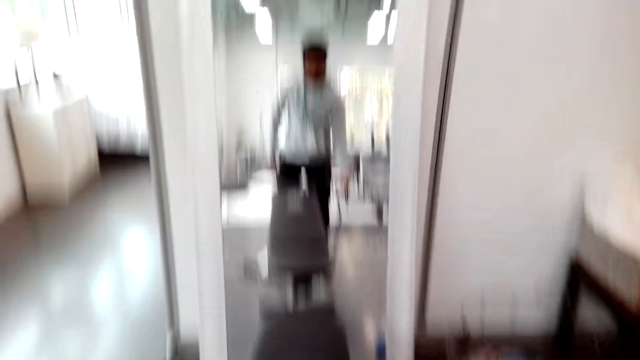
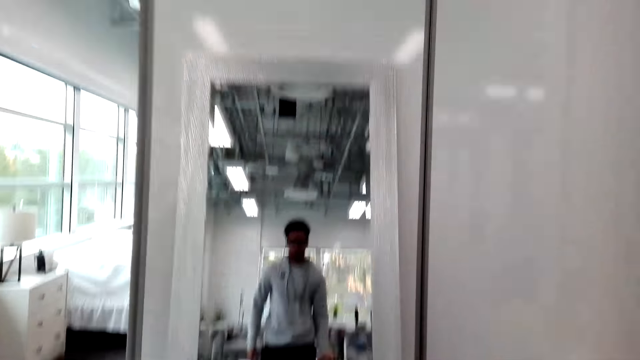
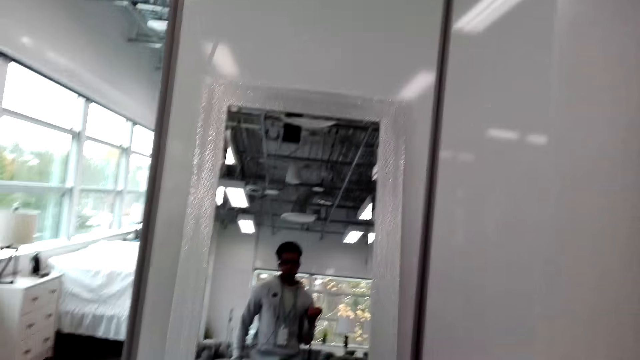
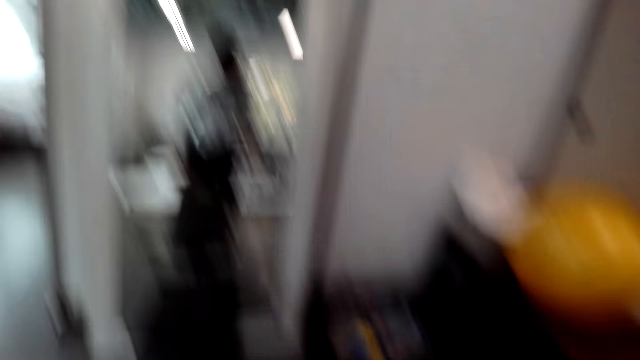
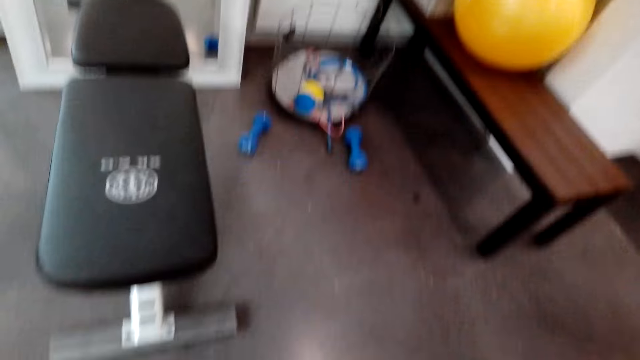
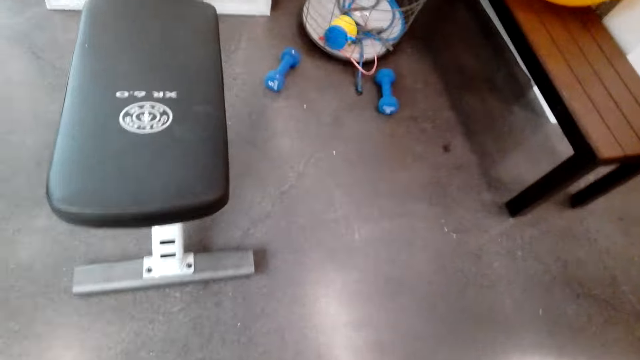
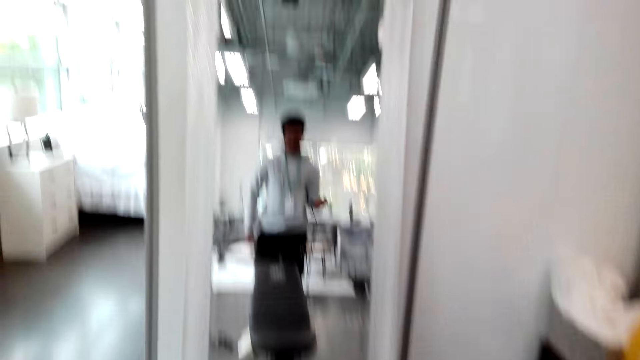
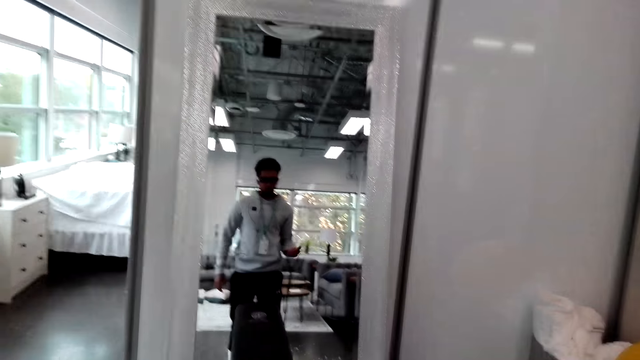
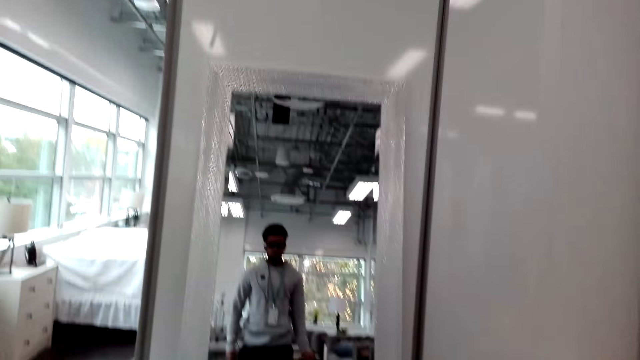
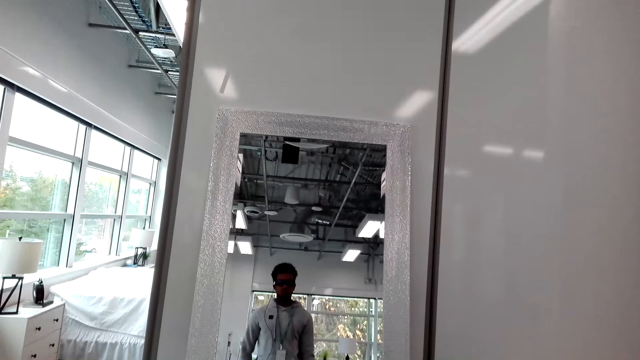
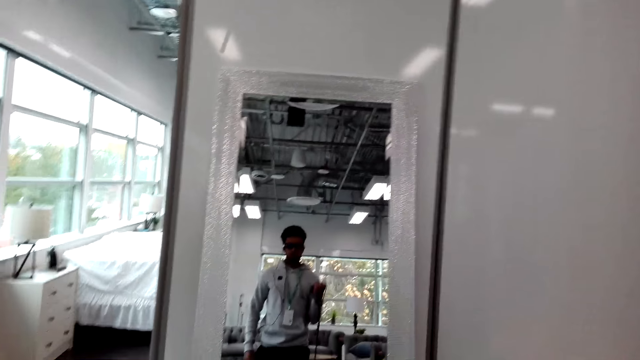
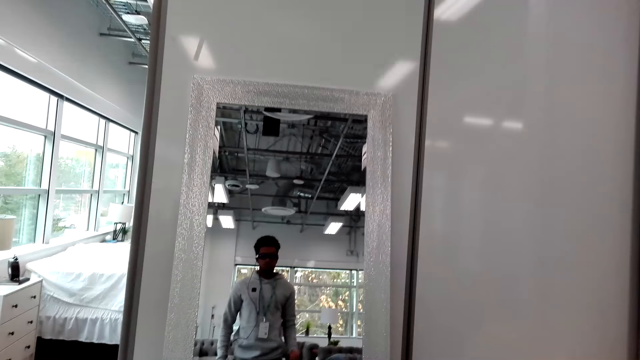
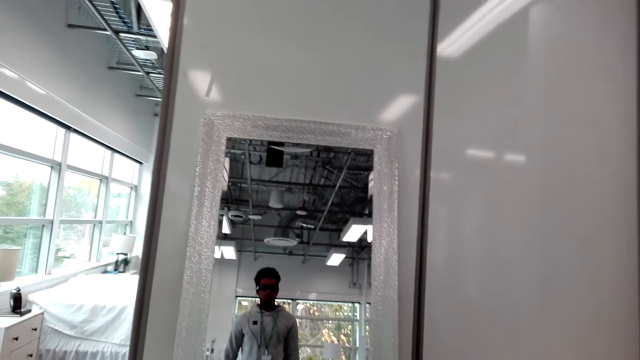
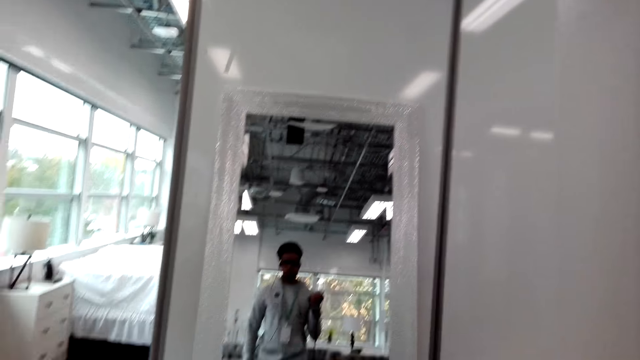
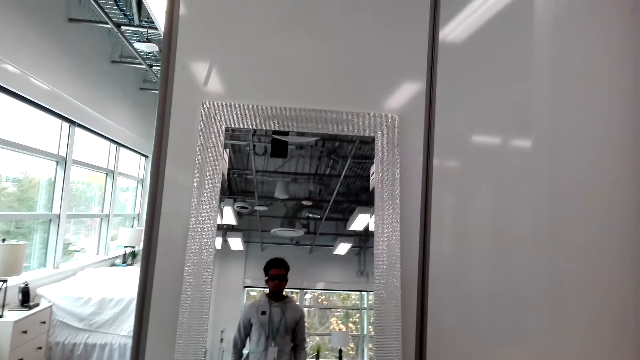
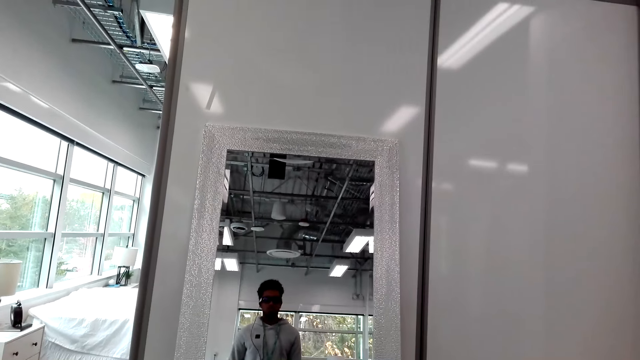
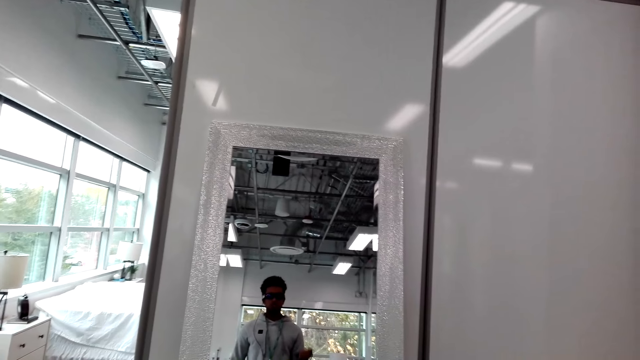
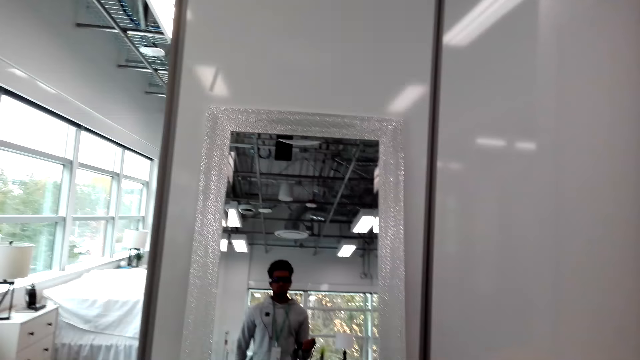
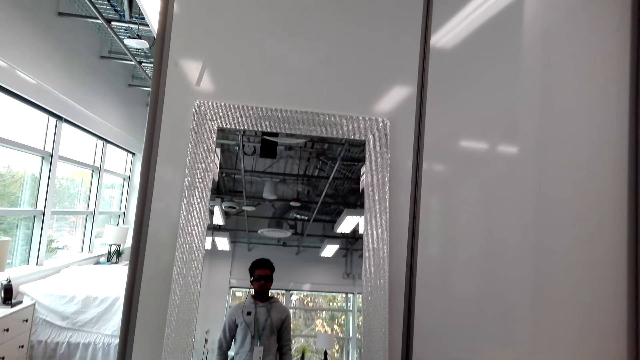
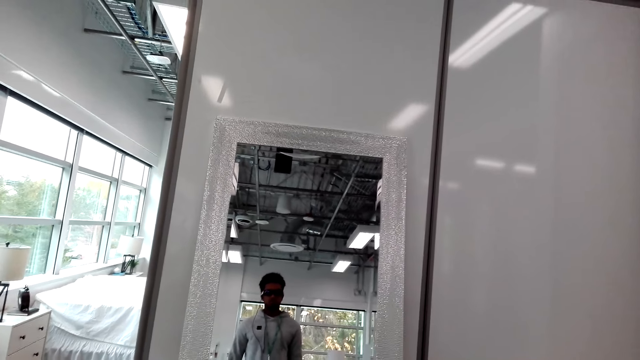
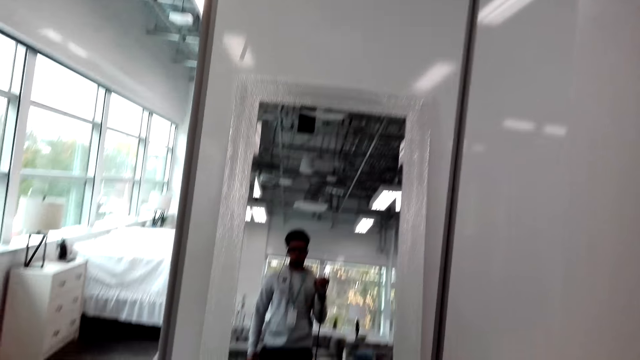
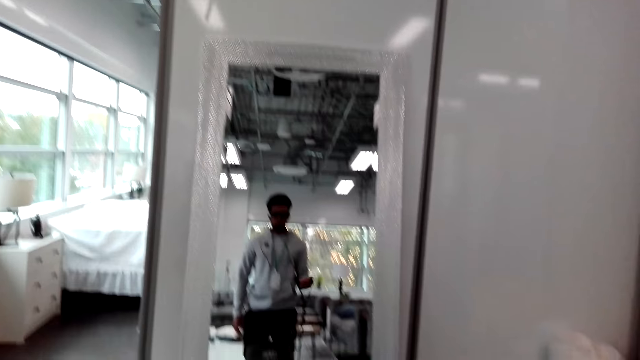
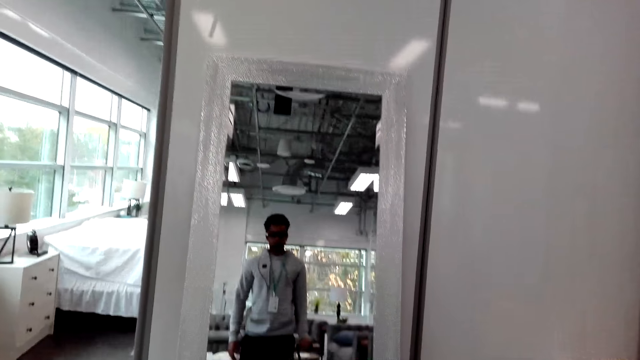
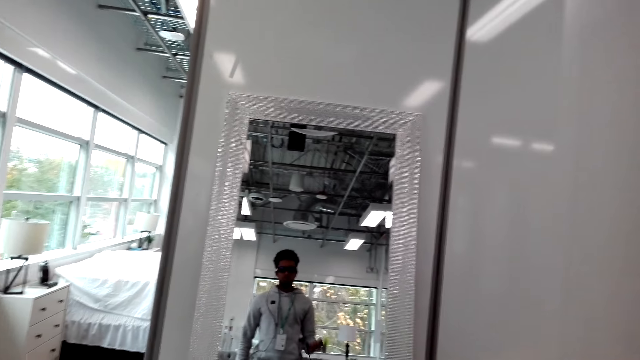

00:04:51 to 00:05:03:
The camera wearer looks at the mirror. They pull the rope. They look at the mirror. They pull the rope. They look at the training bench. They look at the mirror. They pull the rope. They look at the mirror. They pull the rope. They look at the mirror.

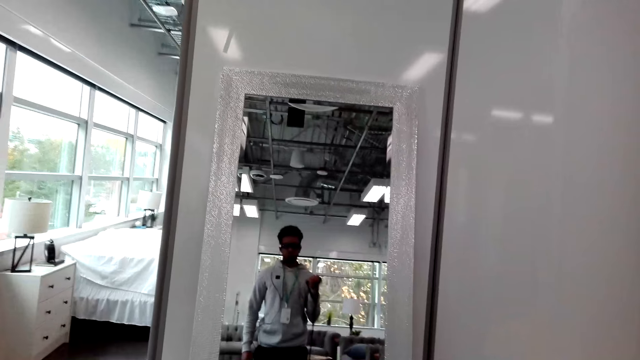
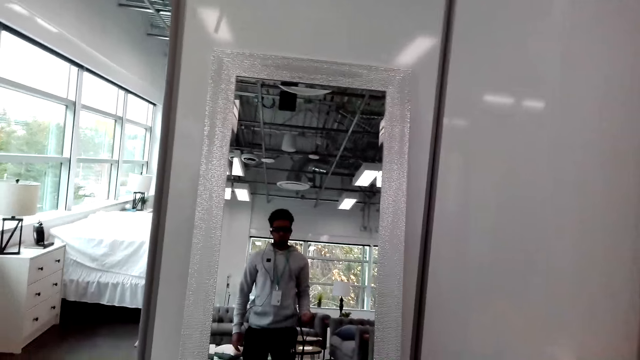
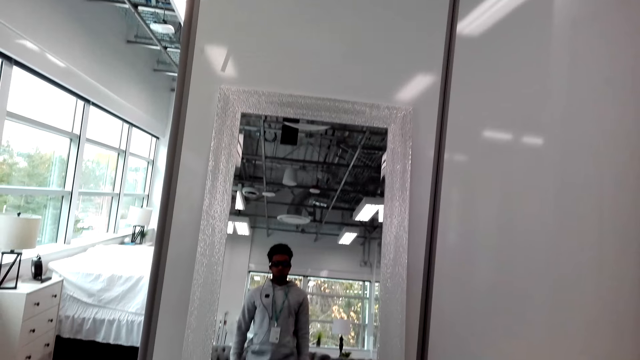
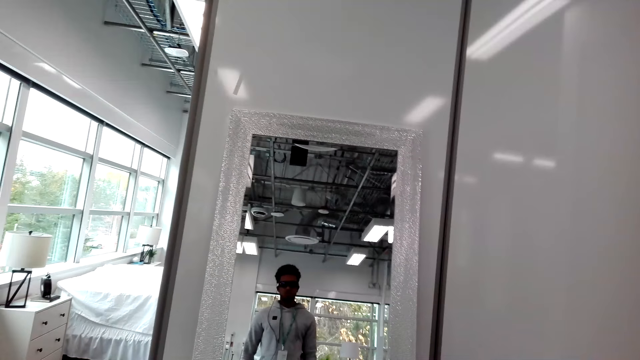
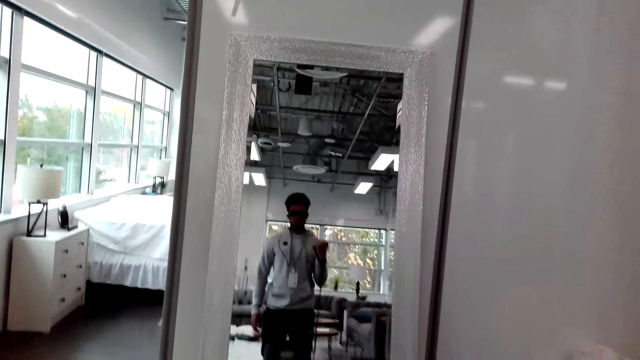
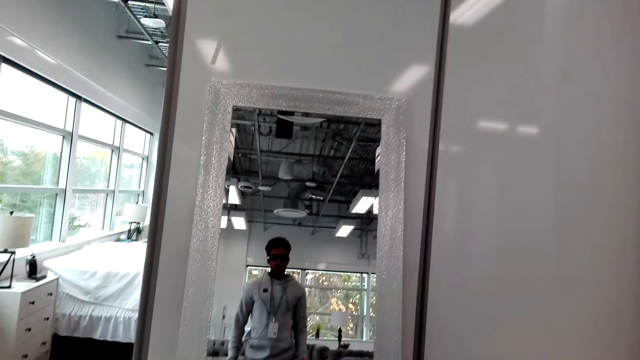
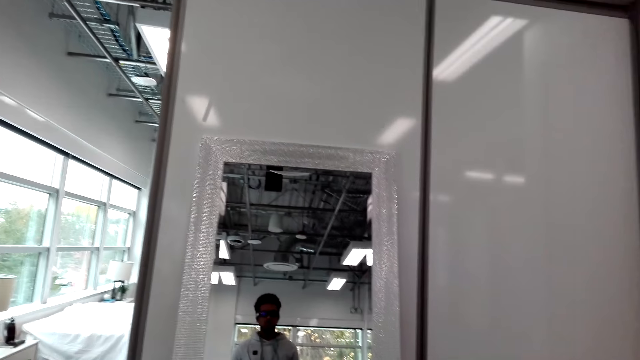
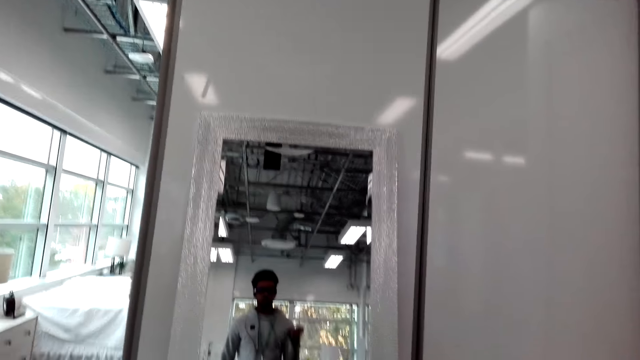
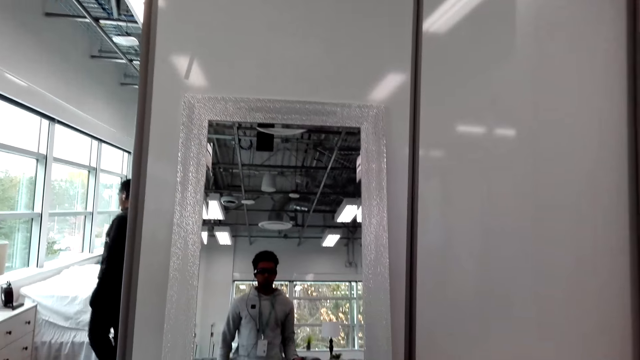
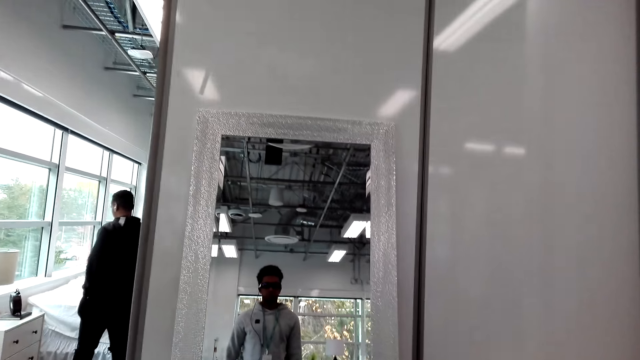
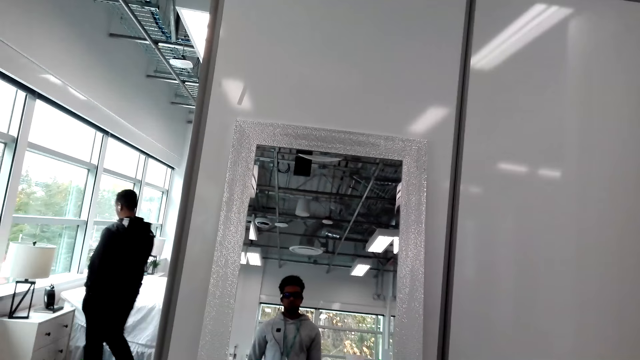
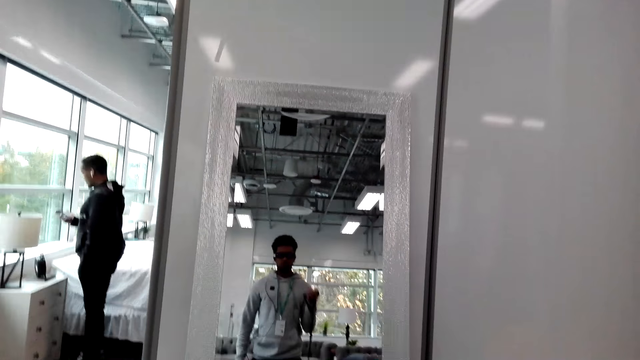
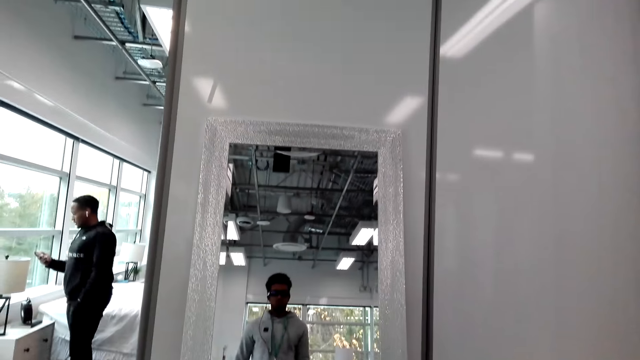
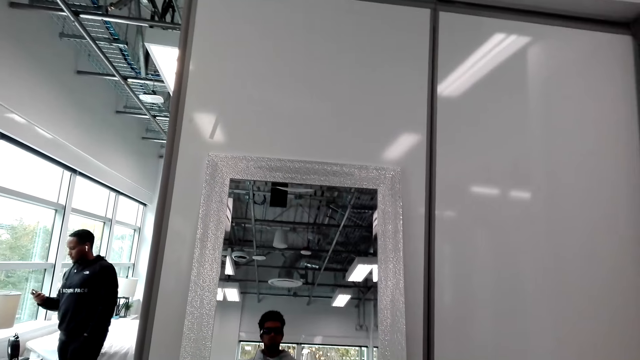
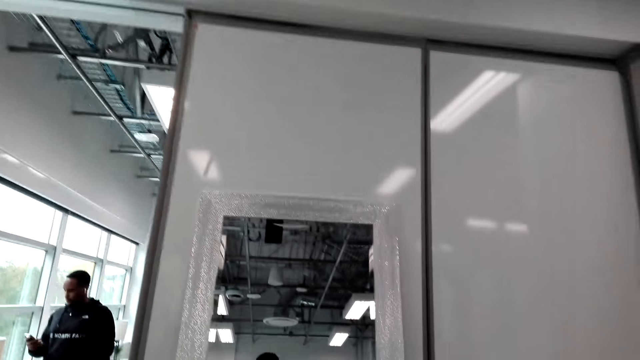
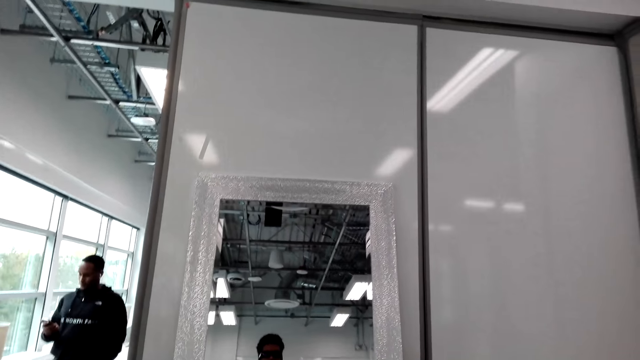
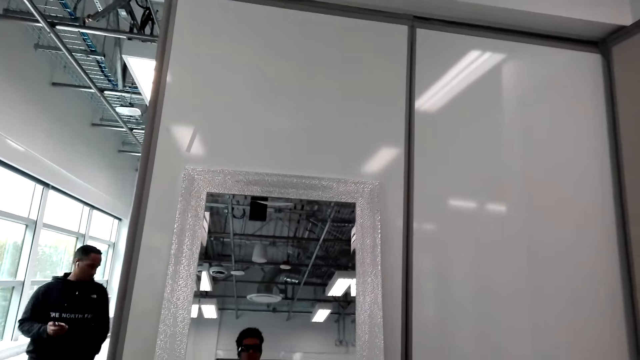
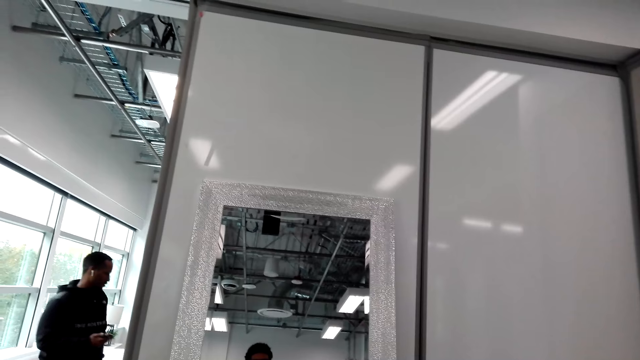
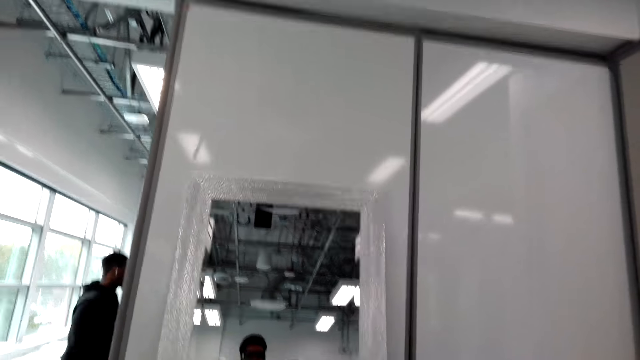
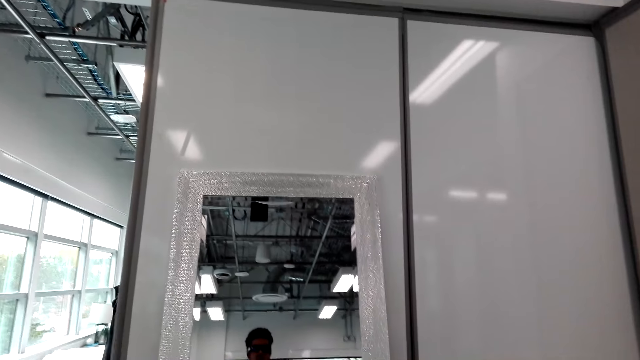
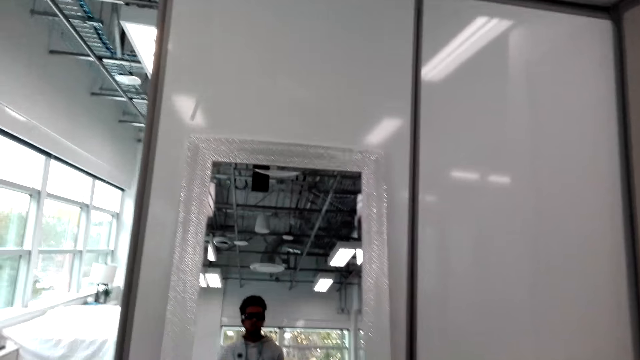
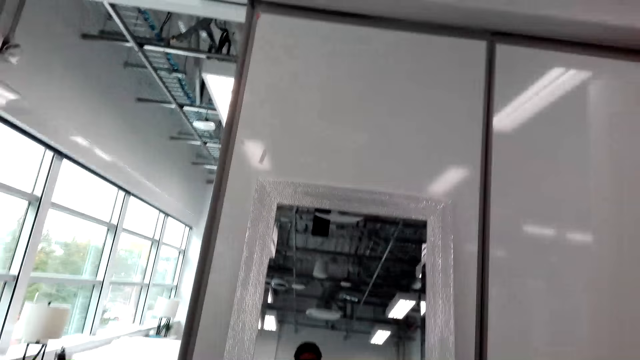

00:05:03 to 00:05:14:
The camera wearer pulls the rope. They look at the mirror. They pull the rope. They expand the spring expander. A man walks around. The camera wearer looks at the mirror. The man walks in the house. The man looks at the phone and holds the phone. The camera wearer looks at the mirror. The man walks around. The camera wearer looks at the mirror.
